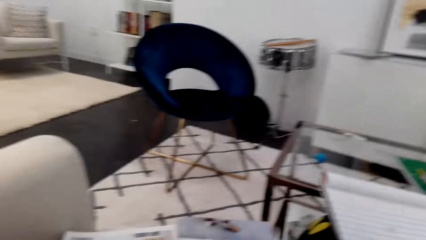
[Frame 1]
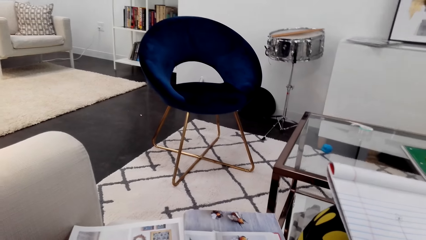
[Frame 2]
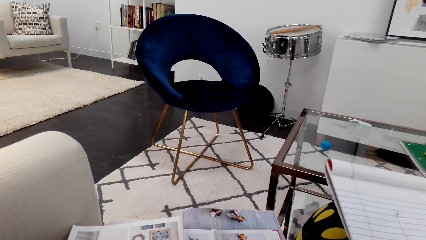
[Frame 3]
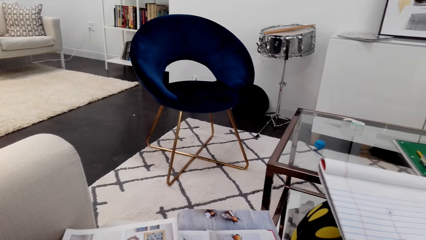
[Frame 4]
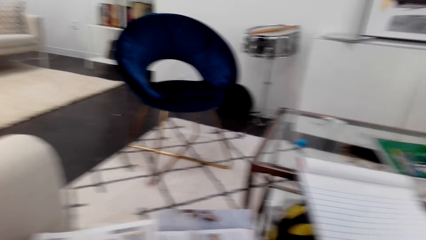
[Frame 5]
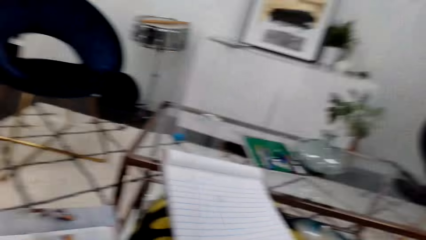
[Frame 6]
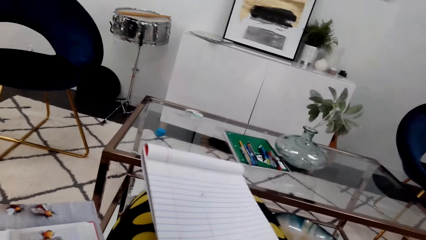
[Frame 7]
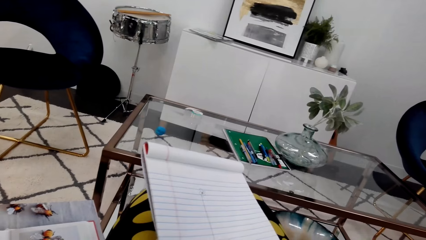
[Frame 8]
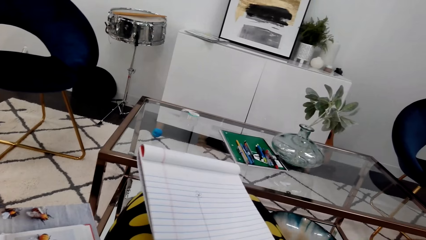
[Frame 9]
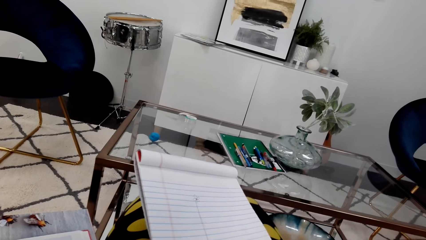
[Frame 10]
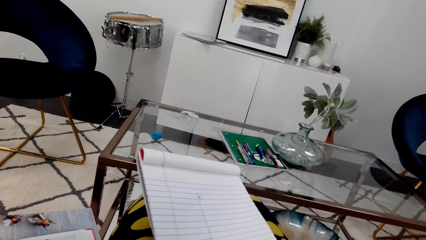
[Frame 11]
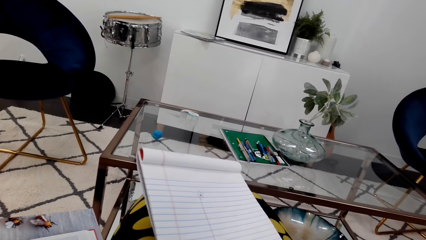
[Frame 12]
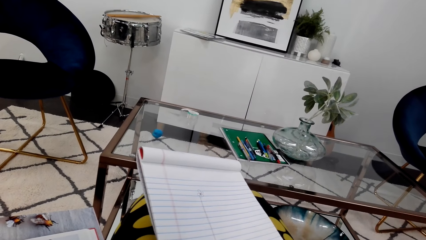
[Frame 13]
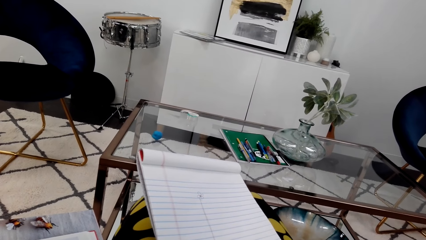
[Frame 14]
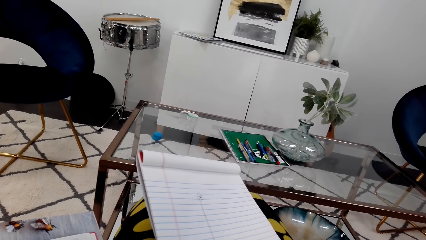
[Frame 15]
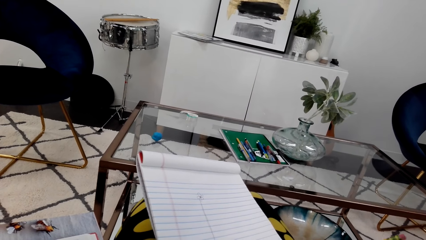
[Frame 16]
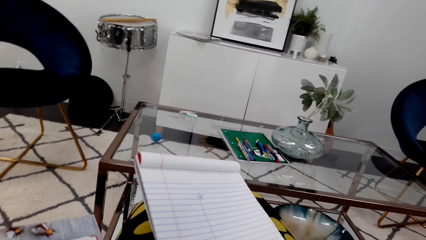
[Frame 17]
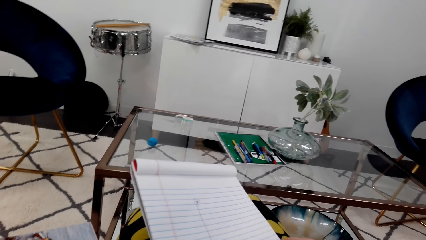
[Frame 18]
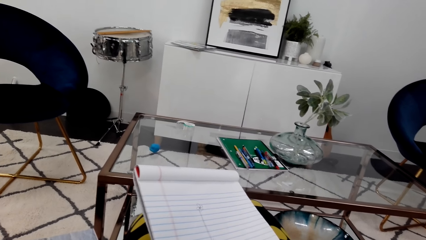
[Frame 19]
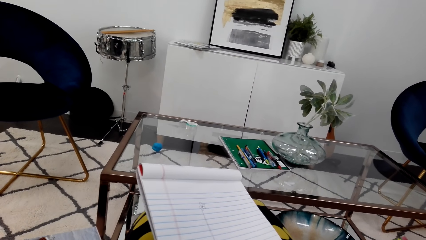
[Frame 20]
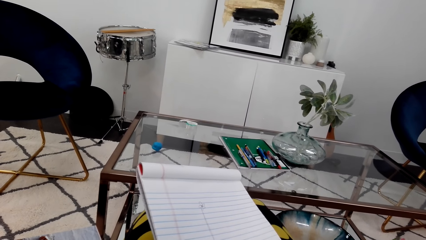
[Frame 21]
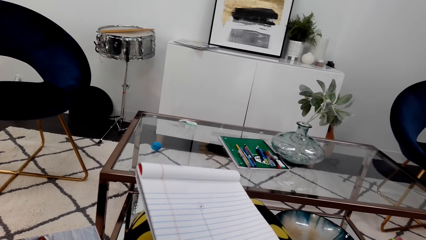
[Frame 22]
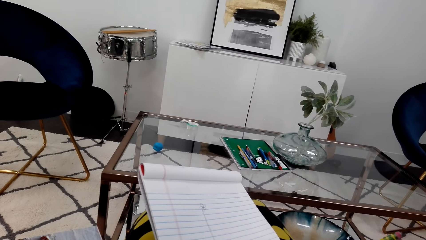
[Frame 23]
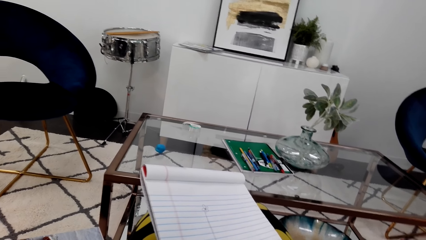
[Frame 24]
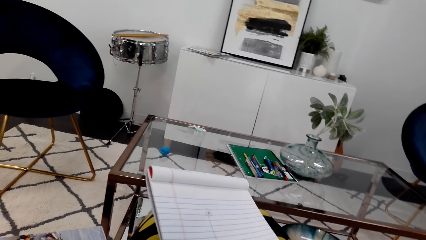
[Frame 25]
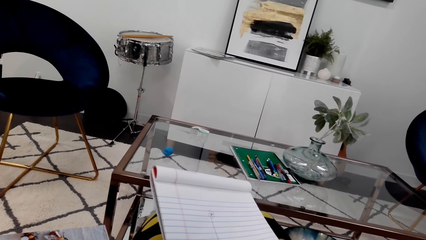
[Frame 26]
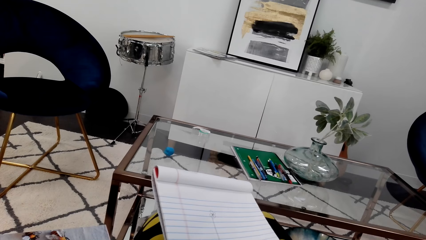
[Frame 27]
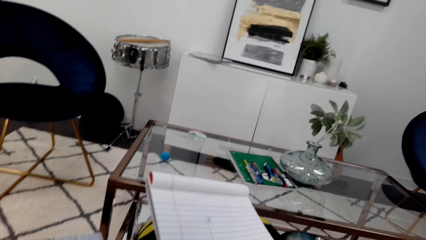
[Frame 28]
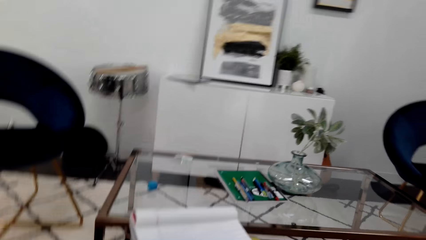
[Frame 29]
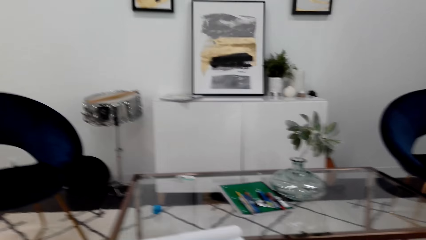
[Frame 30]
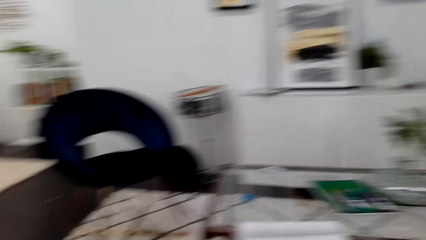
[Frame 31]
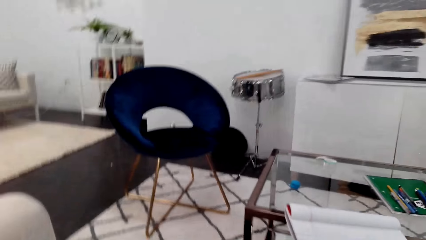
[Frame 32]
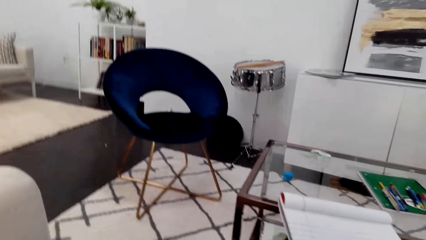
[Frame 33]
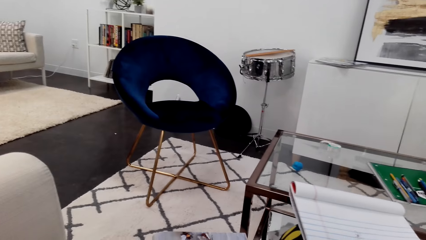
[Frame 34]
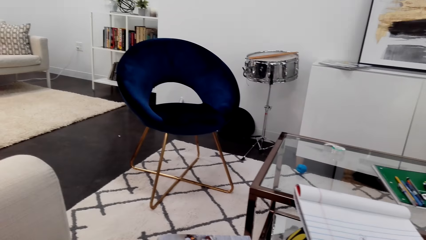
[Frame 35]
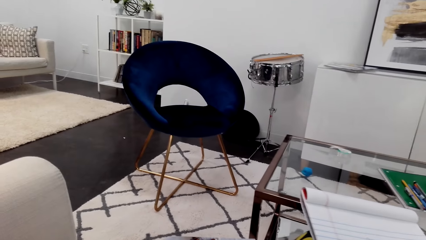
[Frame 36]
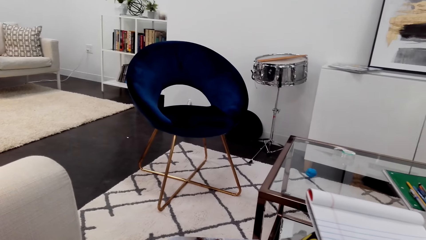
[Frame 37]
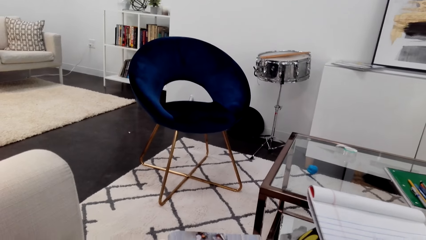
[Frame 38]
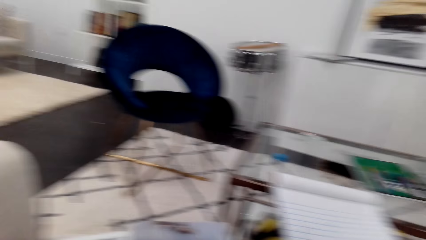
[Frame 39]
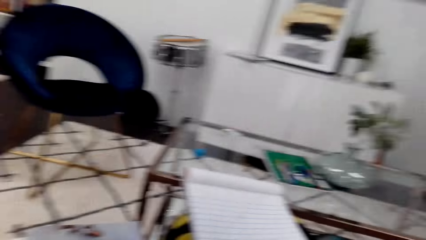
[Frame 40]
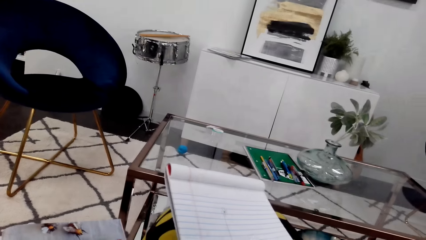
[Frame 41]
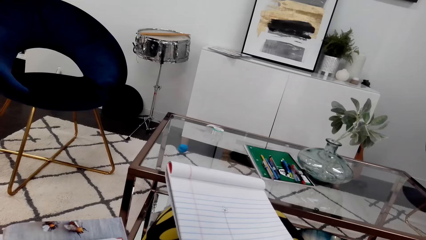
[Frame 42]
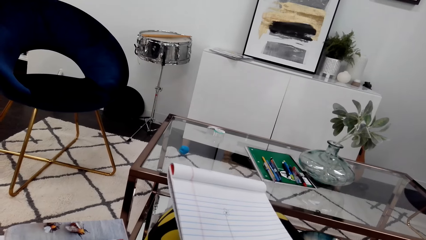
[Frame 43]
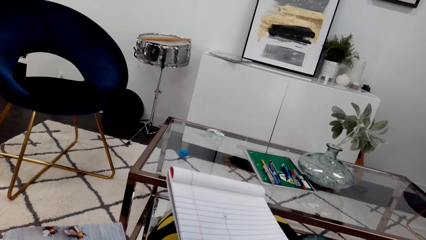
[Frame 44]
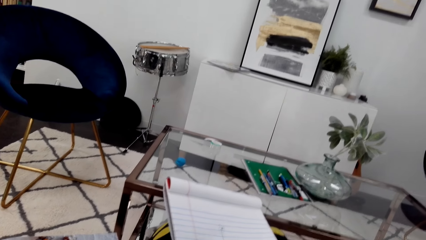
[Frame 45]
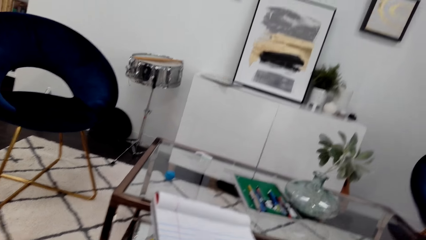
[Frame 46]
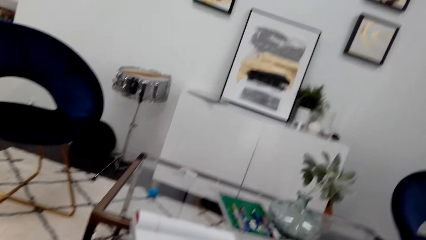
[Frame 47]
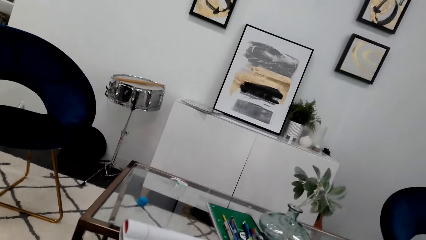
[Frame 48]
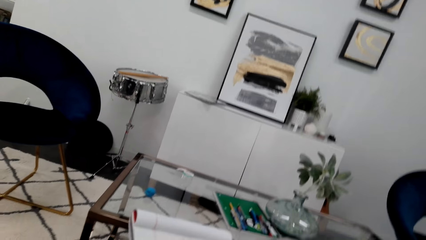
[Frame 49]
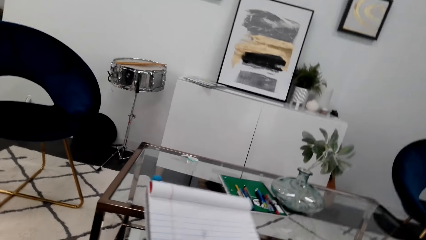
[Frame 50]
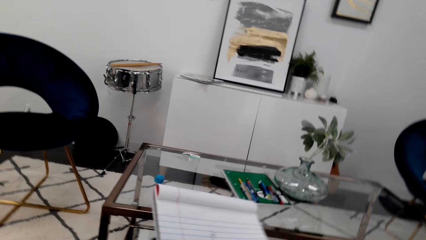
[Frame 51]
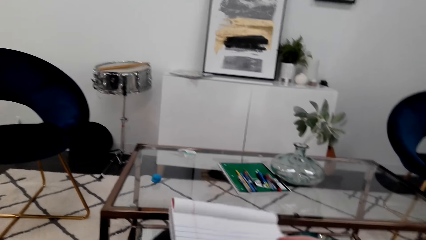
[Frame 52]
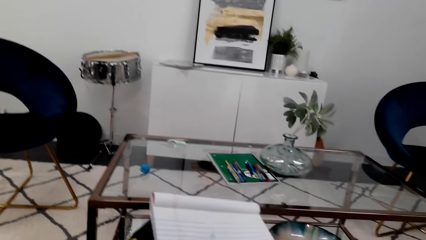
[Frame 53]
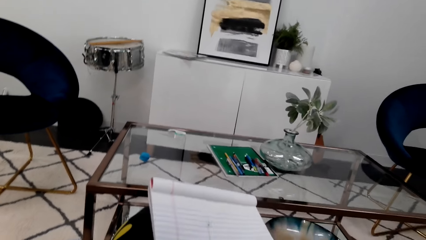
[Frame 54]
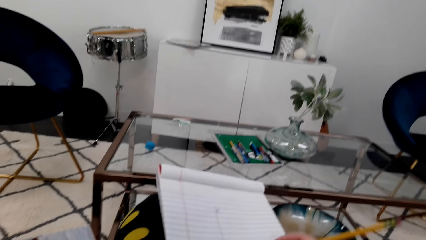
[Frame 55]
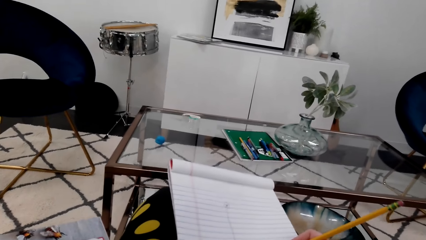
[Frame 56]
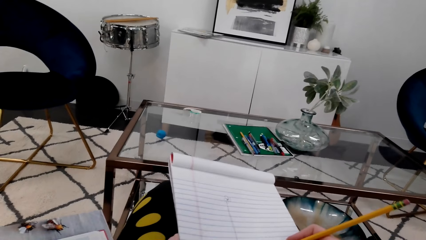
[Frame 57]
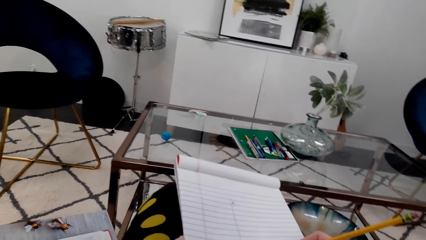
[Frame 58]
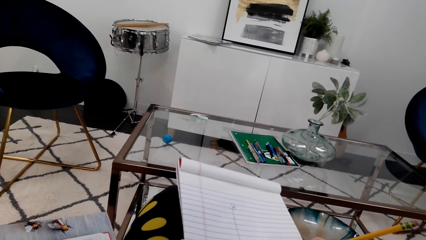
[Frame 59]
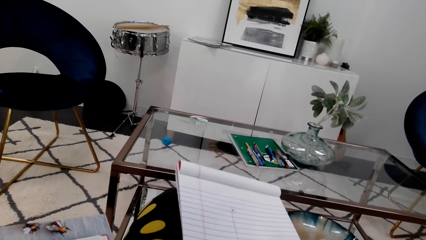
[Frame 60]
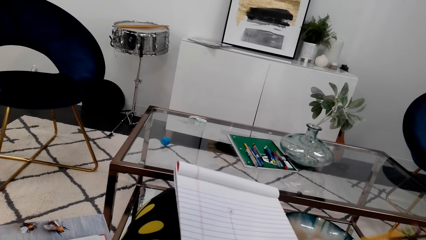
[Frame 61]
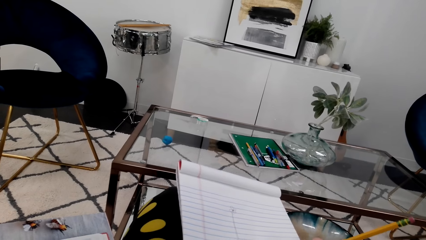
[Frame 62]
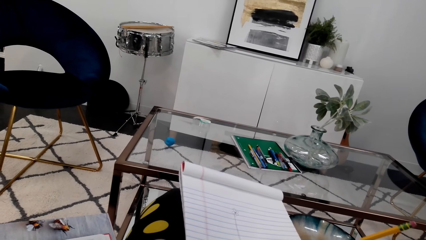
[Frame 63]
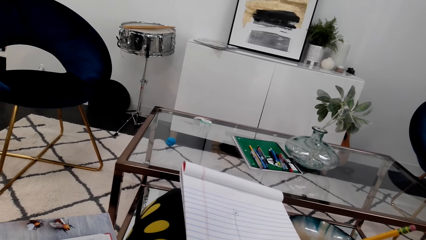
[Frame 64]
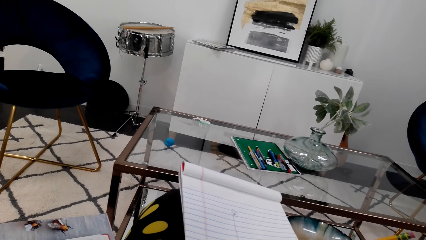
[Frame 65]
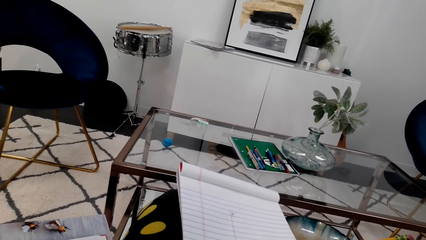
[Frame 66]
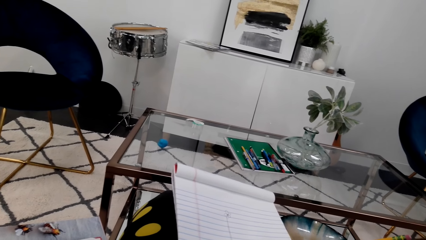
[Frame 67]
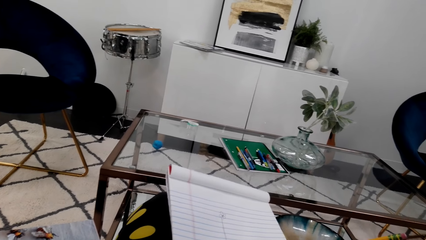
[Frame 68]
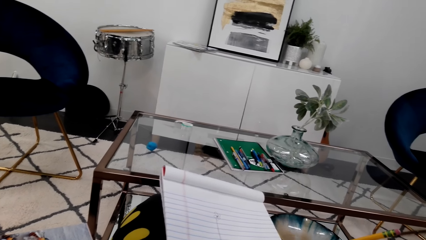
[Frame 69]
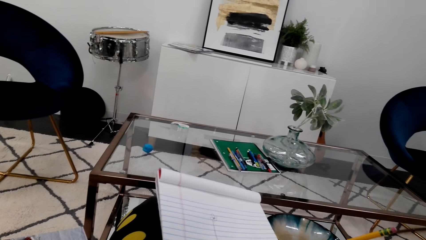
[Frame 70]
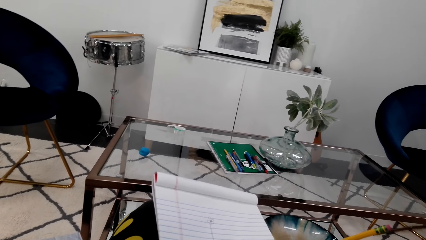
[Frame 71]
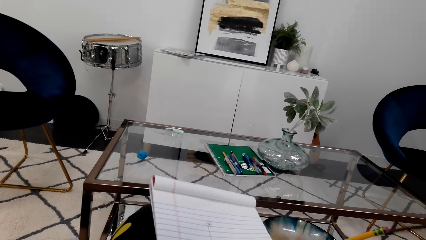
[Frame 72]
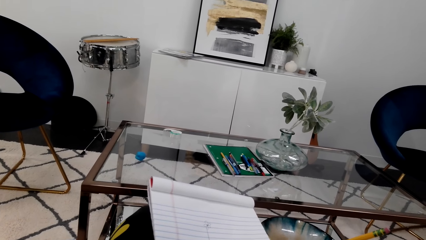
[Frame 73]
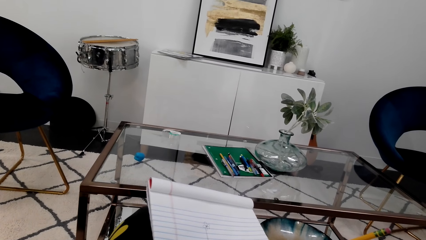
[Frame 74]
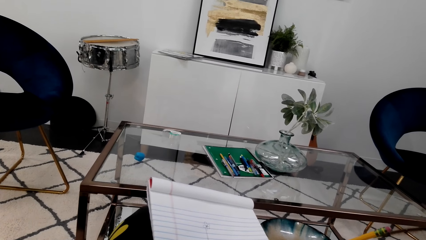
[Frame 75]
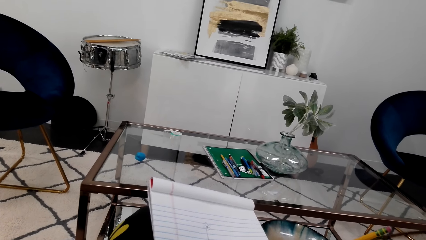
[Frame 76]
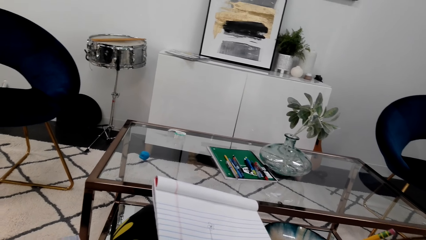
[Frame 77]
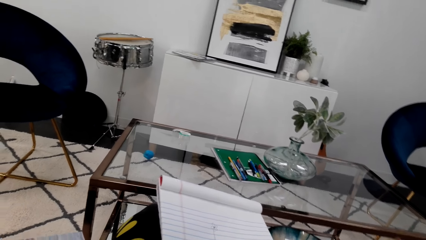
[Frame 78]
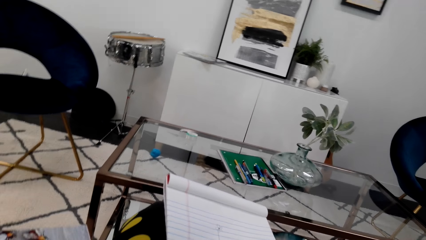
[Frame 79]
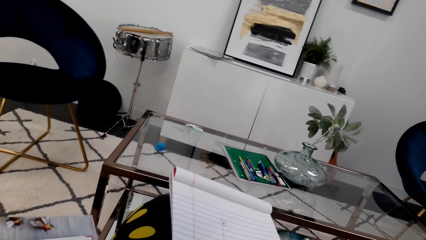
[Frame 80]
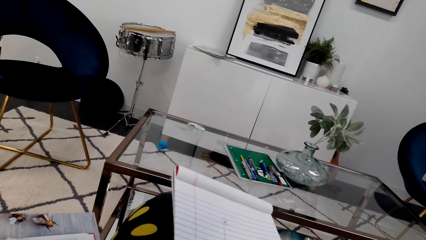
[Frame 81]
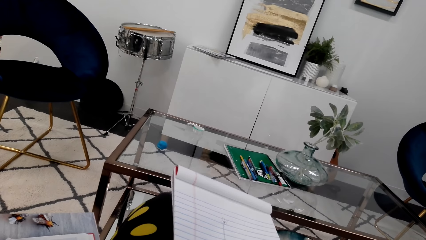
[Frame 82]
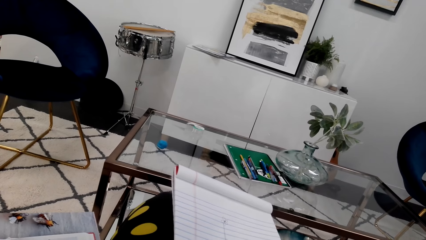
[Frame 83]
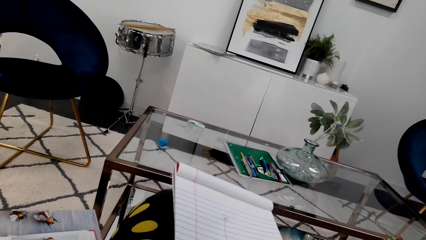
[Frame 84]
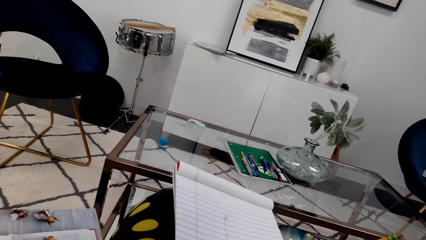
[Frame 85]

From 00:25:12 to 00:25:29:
The camera wearer looks at a picture in a magazine. They draw on a notebook. They look at the picture in the magazine. They draw on the book with a pencil.
